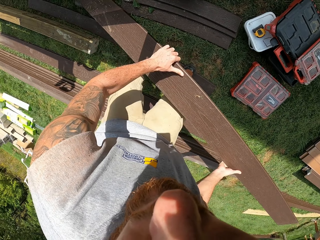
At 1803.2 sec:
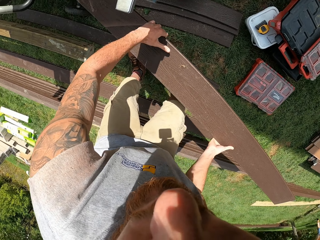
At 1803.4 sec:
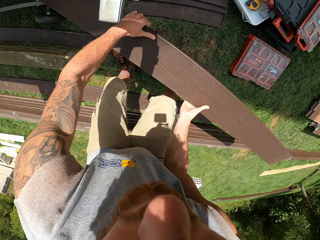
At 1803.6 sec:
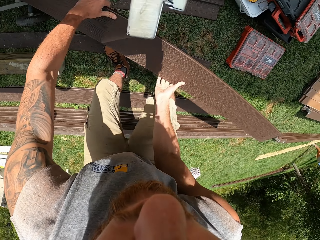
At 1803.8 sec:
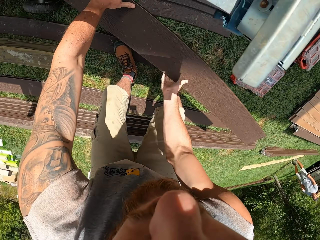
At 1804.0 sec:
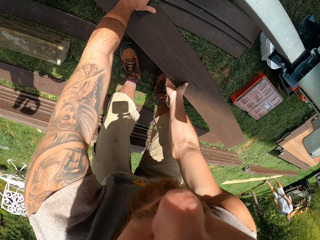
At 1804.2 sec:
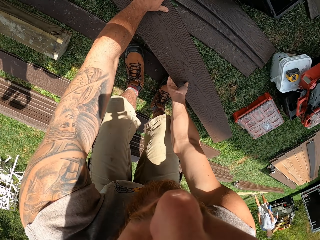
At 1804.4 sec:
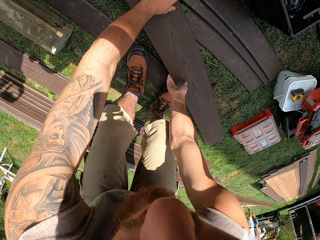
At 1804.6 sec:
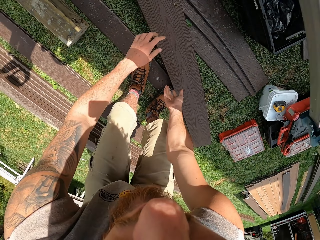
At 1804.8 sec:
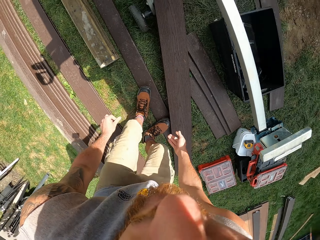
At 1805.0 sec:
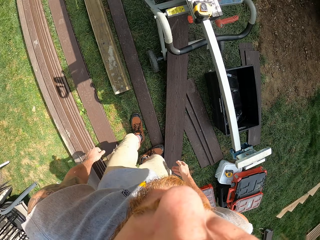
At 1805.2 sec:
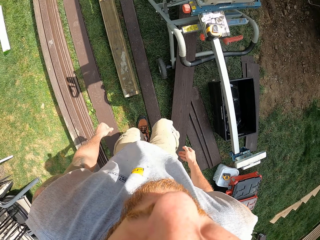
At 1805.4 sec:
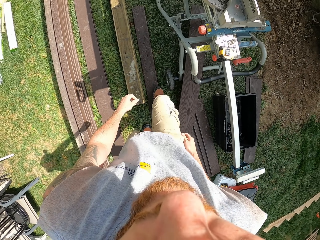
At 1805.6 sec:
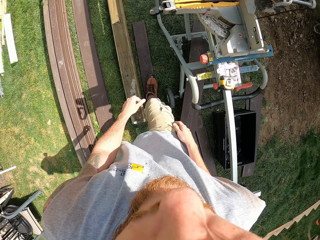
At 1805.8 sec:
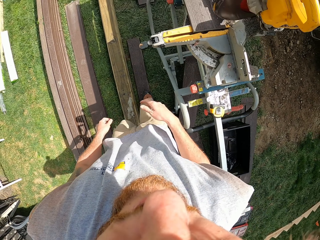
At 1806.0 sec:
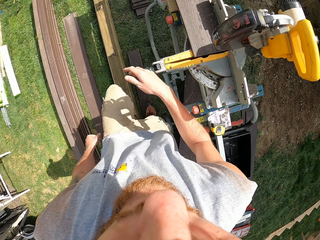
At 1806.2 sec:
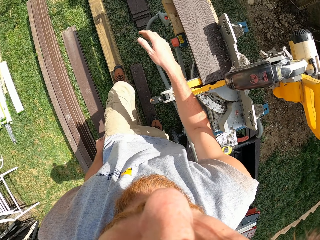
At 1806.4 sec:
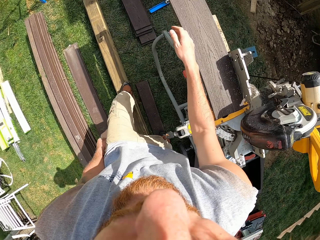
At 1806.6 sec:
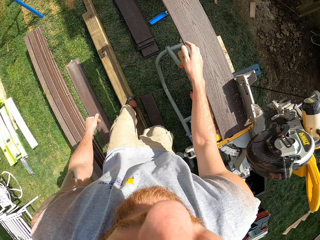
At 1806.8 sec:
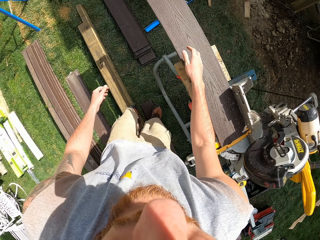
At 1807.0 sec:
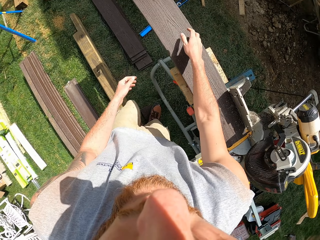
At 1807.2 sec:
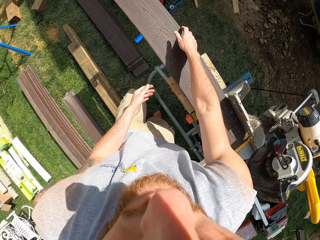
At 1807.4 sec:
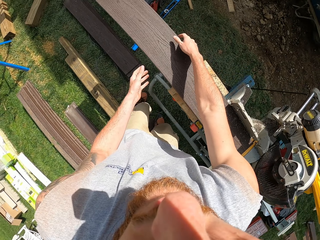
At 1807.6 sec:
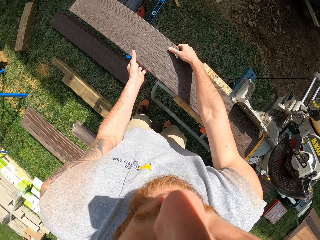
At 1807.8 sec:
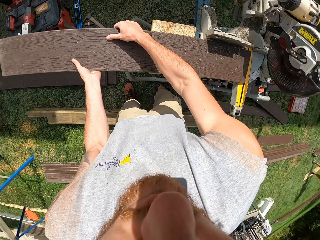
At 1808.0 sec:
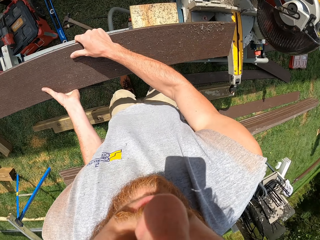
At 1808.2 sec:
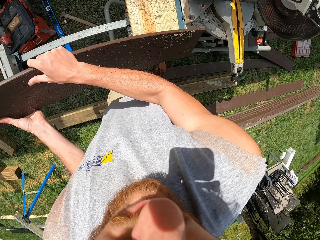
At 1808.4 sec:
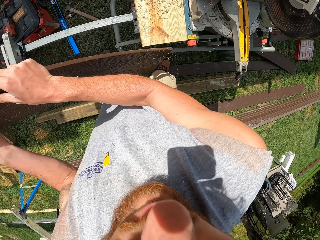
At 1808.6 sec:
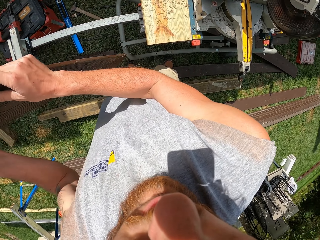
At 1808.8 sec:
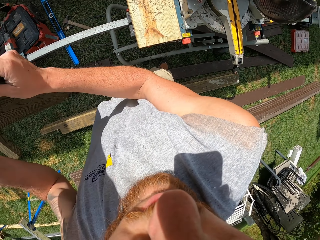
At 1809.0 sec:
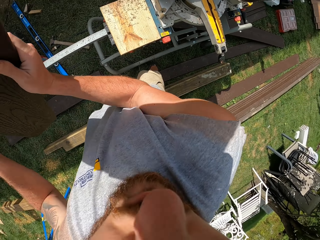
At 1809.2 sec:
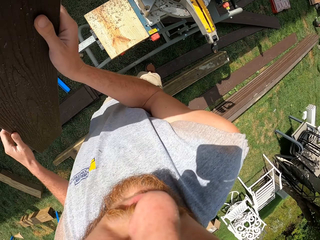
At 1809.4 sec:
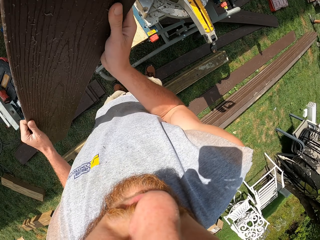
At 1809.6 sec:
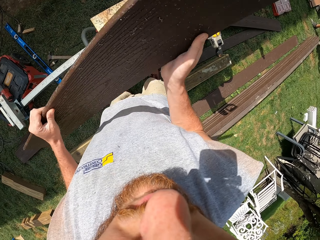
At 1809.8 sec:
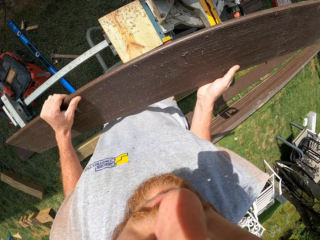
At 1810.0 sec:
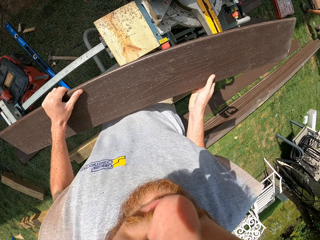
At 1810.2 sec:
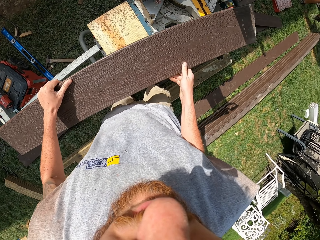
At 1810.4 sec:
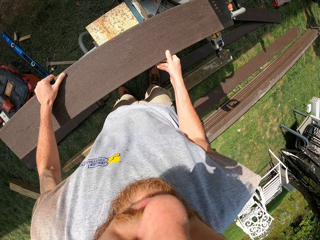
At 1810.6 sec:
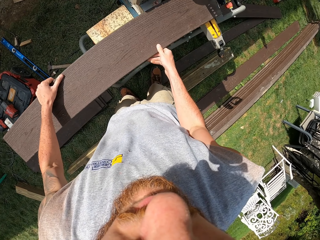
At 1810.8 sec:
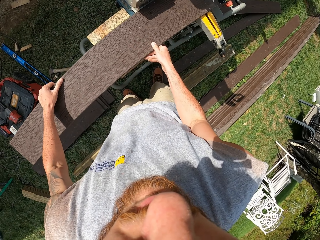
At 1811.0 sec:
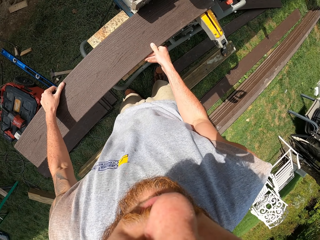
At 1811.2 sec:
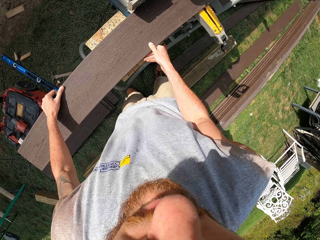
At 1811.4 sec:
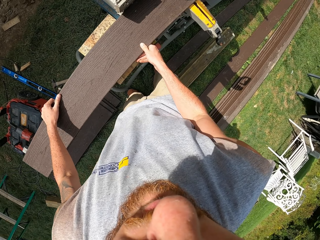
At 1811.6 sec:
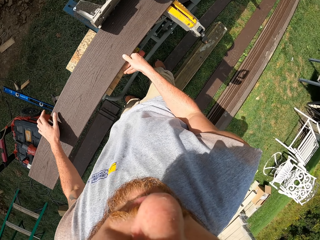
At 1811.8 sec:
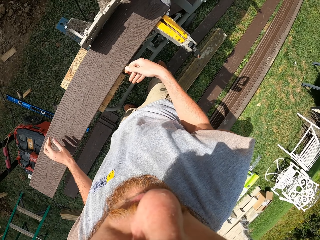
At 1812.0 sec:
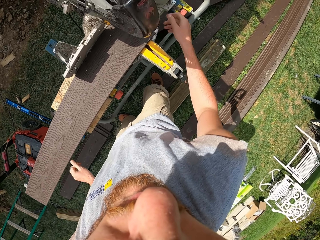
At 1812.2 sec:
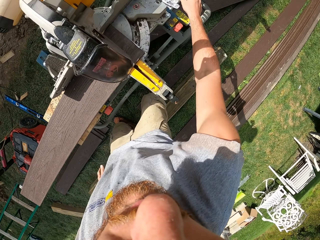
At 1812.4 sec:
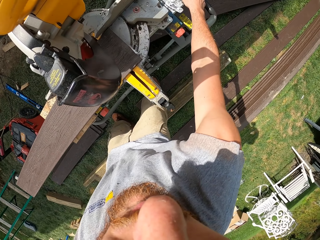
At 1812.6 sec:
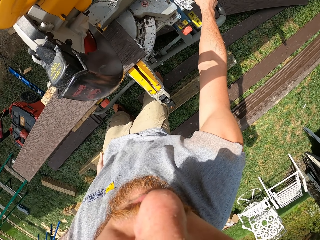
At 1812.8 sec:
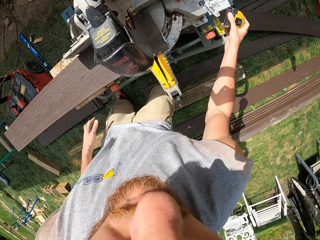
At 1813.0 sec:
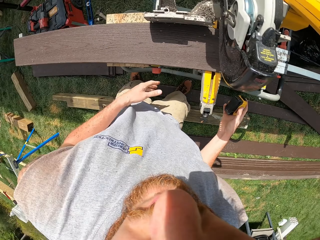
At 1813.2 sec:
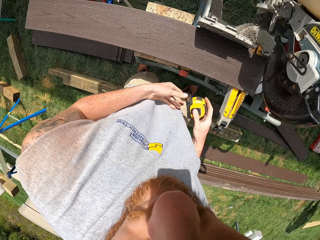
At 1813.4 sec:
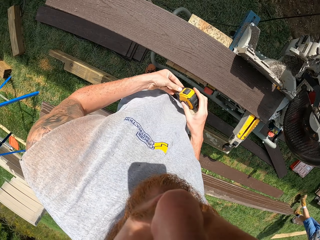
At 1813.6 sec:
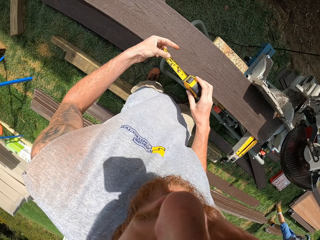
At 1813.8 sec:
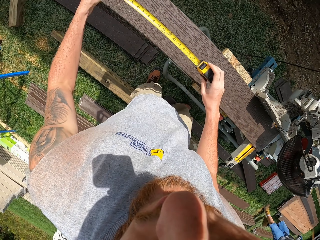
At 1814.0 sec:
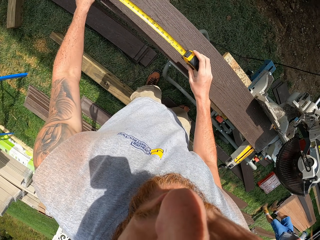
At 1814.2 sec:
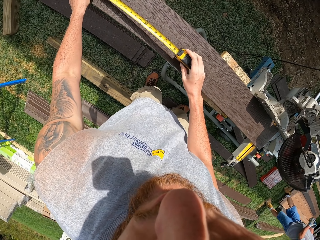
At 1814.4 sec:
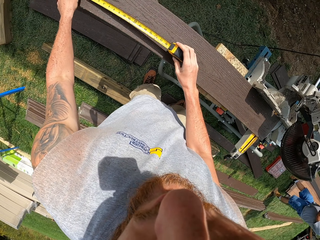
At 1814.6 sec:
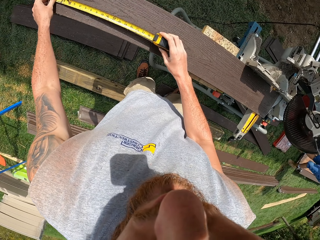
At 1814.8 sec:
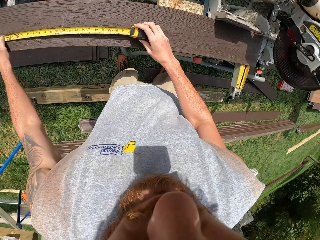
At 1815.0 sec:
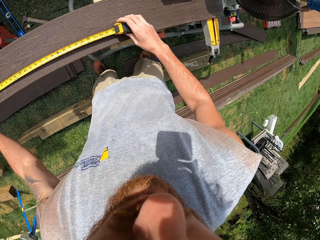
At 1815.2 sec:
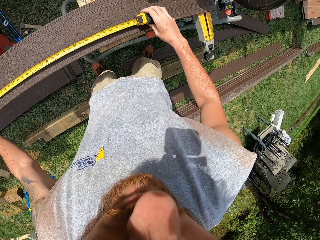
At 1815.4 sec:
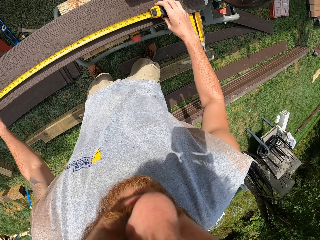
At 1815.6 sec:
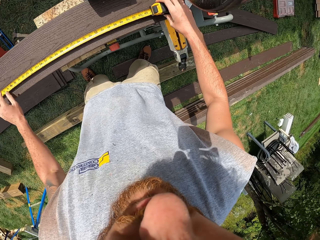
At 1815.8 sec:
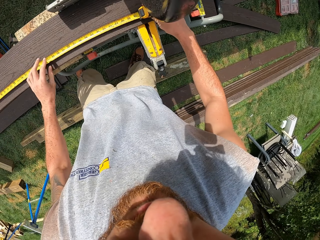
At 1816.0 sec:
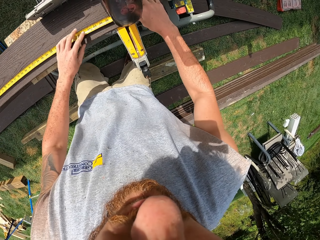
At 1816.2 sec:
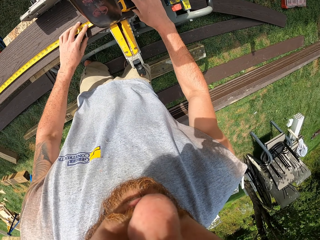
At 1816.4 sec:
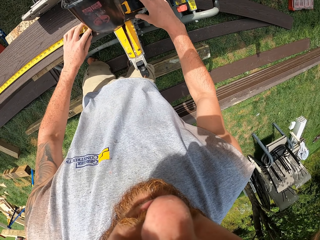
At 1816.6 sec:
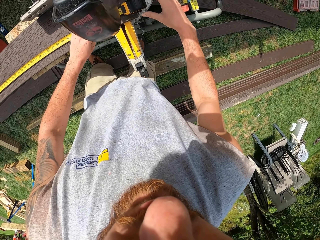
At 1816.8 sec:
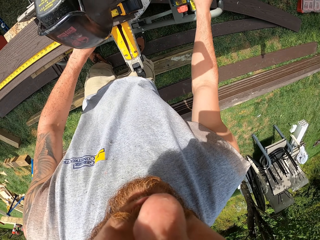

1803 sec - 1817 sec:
The camera wearer places the wood on the ground. They turn the wood on the wood cutter. They pick up a tape measure. They open the tape measure. They measure the wood on the wood cutter.

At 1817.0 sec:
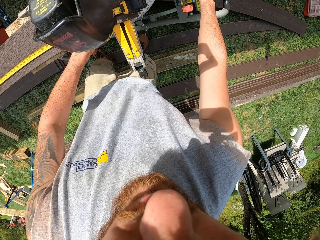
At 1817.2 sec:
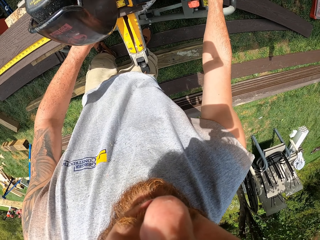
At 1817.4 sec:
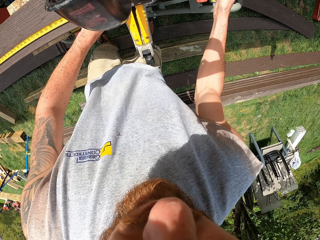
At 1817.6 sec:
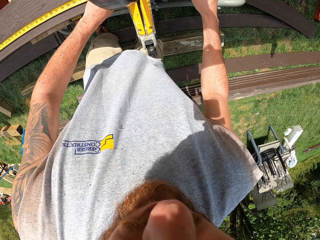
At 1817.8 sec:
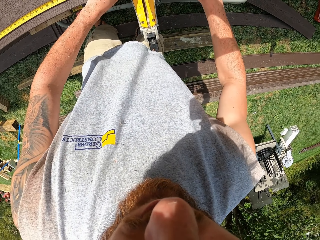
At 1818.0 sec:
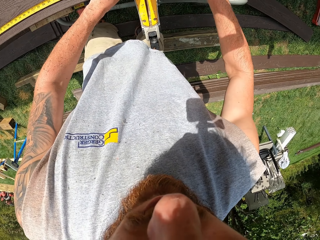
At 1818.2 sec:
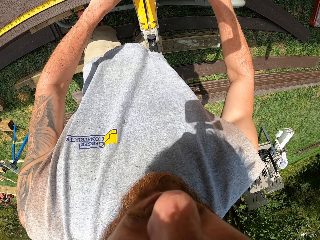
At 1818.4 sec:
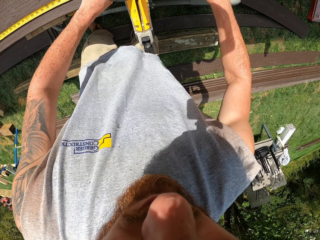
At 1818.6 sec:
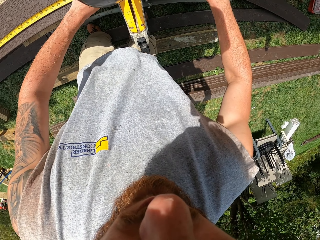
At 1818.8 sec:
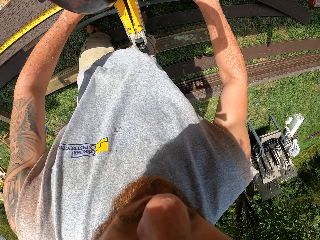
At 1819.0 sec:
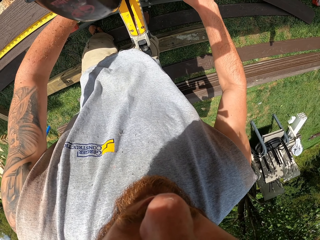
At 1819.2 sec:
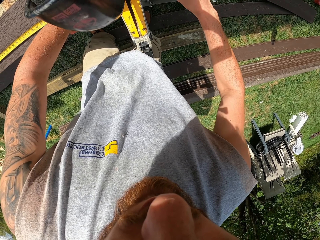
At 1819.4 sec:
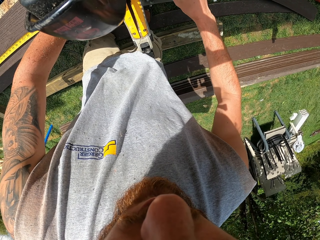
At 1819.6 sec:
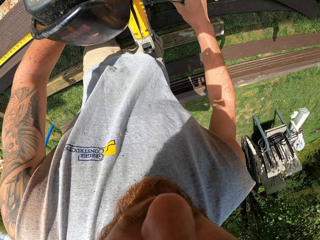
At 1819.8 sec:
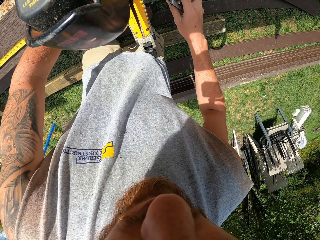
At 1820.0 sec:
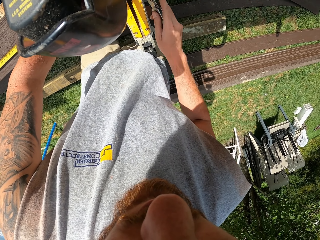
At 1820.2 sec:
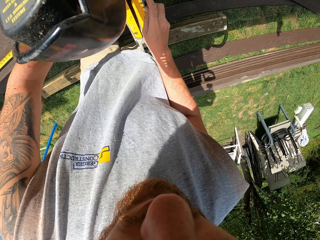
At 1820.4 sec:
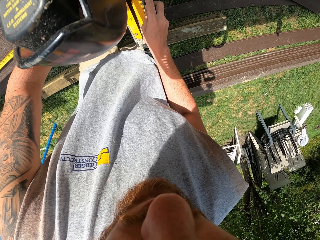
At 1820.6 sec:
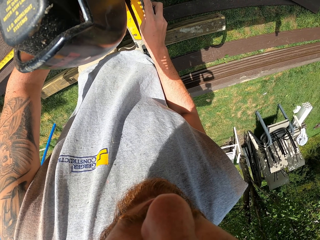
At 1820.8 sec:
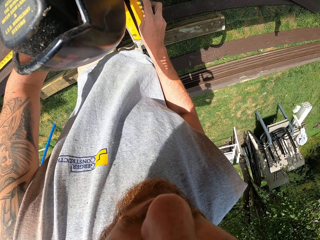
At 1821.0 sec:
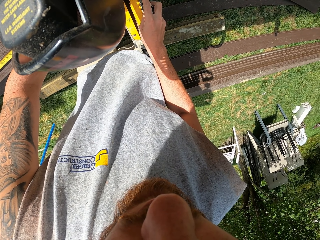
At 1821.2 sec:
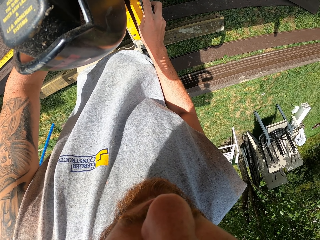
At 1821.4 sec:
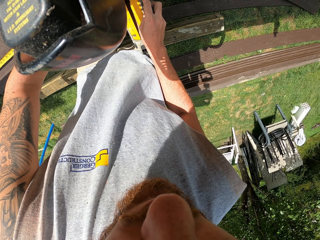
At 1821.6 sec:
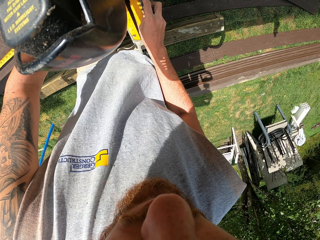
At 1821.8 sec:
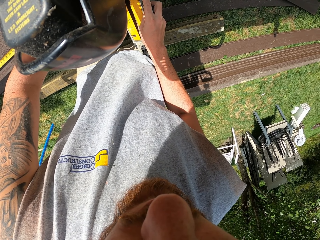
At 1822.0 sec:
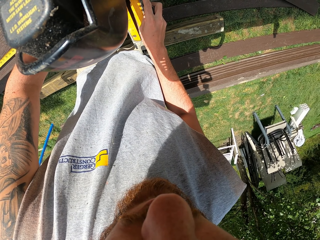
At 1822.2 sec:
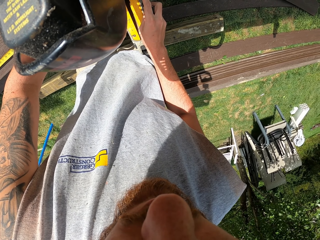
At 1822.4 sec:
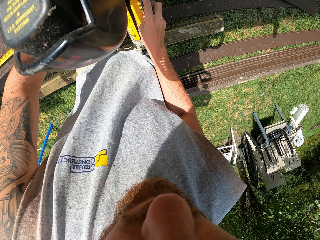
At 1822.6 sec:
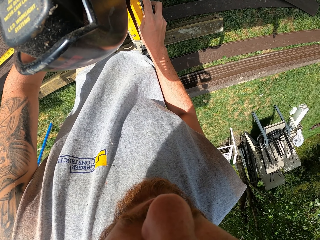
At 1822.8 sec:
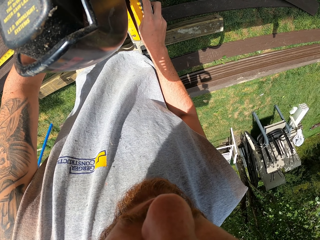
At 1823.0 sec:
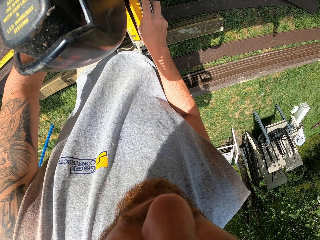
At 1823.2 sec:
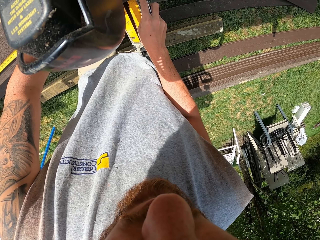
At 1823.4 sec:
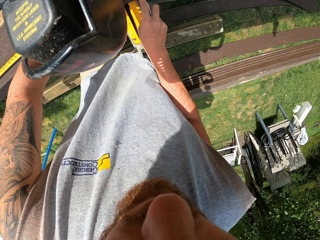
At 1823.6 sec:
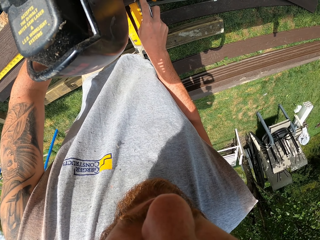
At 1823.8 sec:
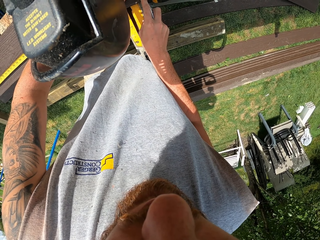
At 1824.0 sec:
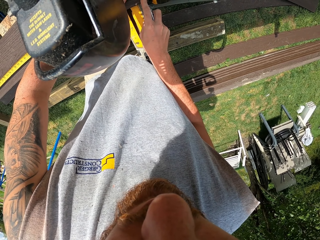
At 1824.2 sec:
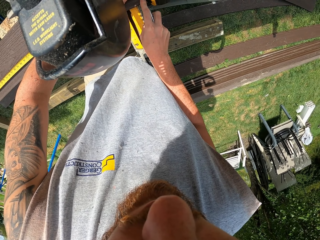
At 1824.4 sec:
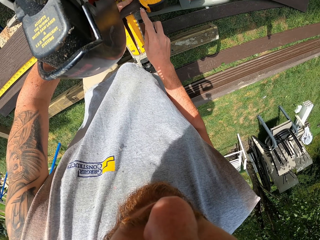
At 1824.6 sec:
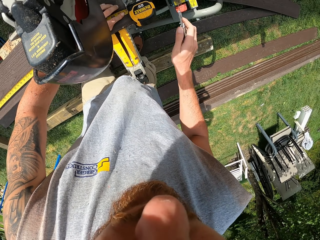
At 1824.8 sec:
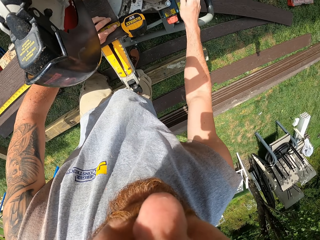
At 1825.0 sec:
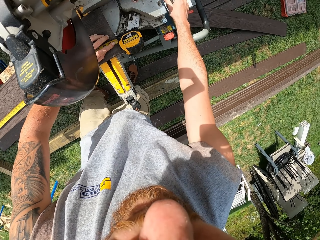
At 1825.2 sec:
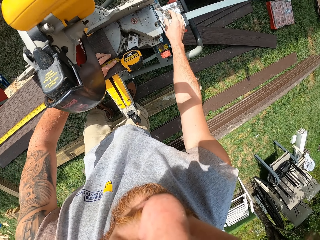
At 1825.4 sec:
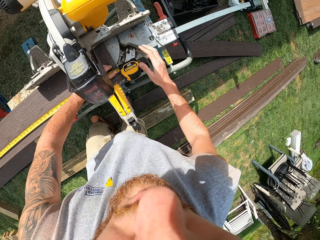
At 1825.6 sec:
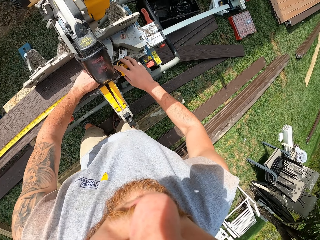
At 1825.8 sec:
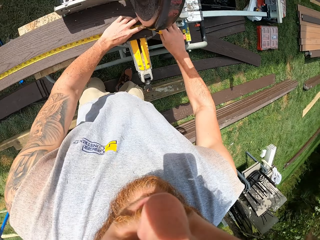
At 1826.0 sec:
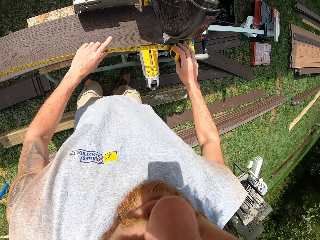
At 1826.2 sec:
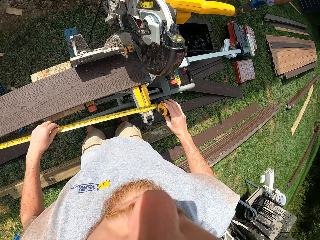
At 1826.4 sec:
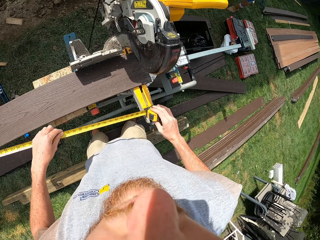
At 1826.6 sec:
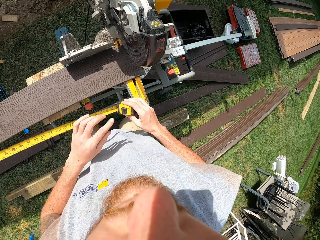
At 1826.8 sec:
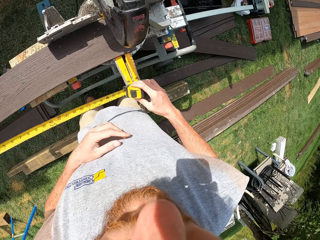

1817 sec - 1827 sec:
The camera wearer picks up a retractable knife. They mark on the wood with the retractable knife. They put the knife down.
